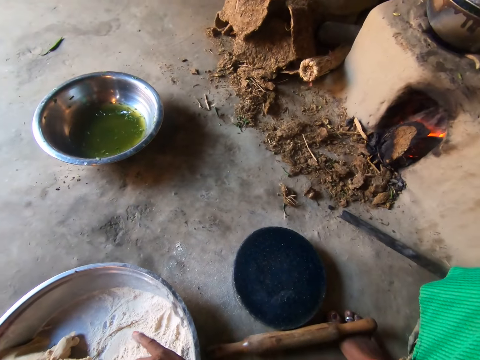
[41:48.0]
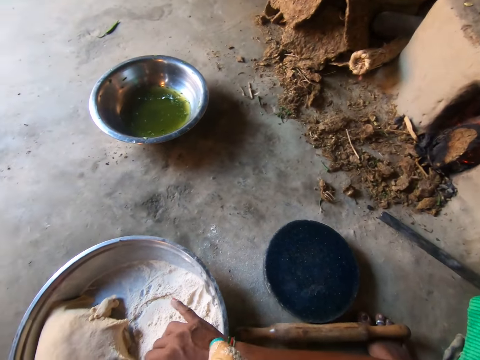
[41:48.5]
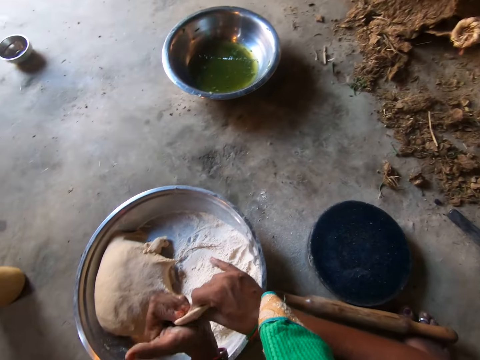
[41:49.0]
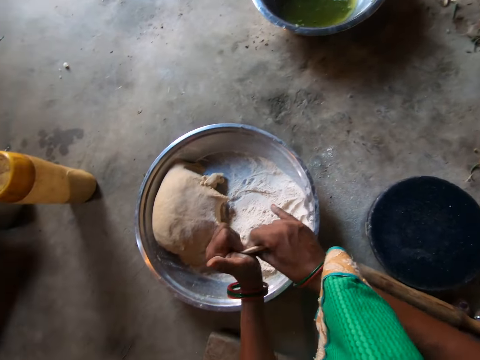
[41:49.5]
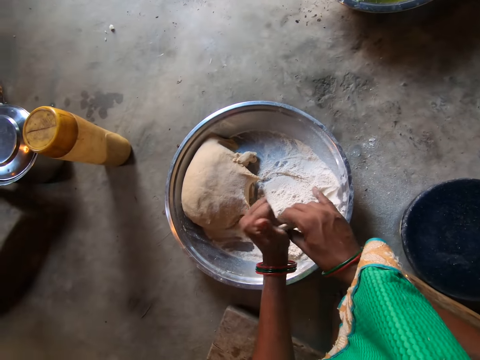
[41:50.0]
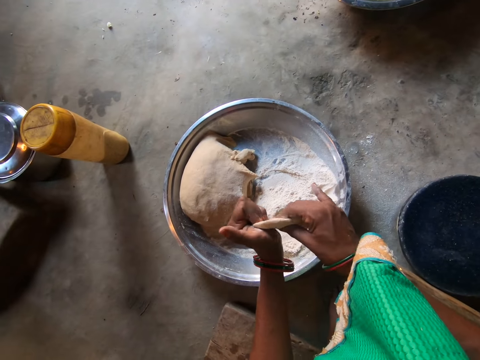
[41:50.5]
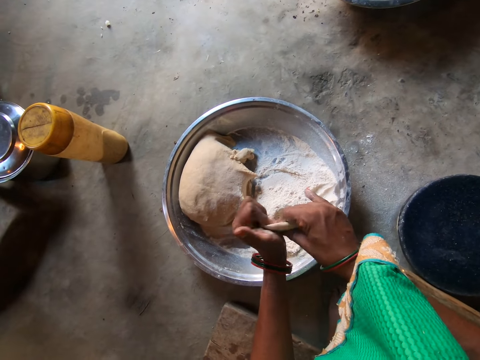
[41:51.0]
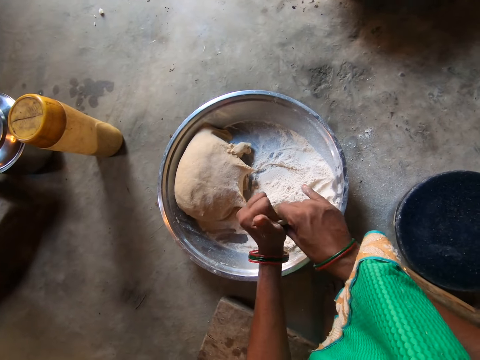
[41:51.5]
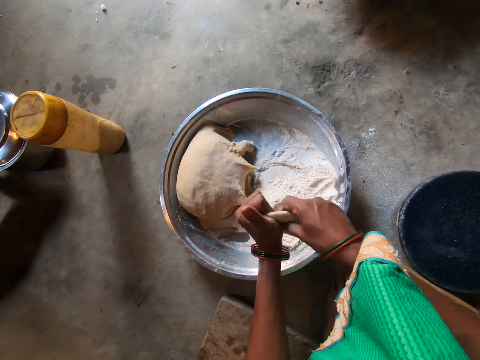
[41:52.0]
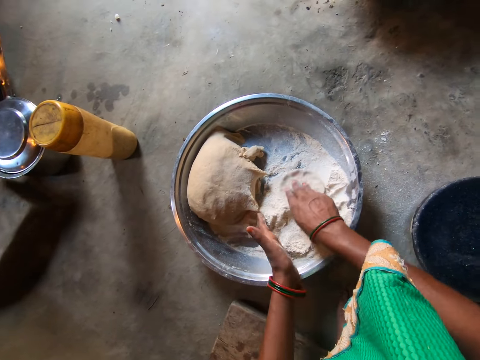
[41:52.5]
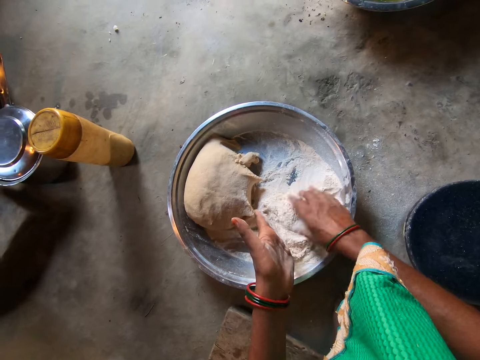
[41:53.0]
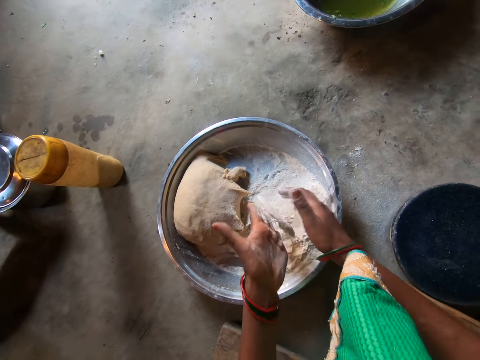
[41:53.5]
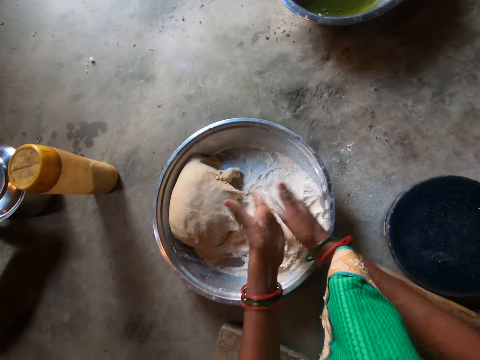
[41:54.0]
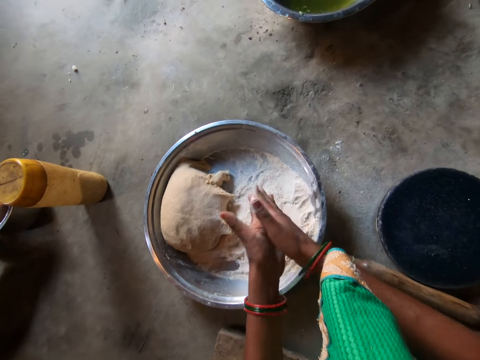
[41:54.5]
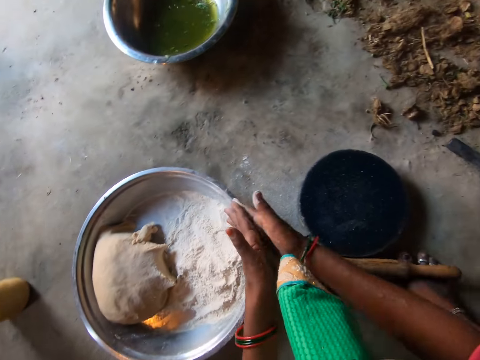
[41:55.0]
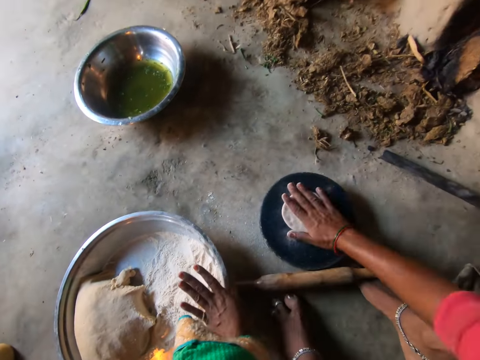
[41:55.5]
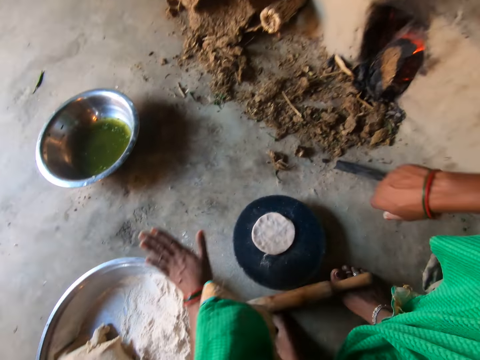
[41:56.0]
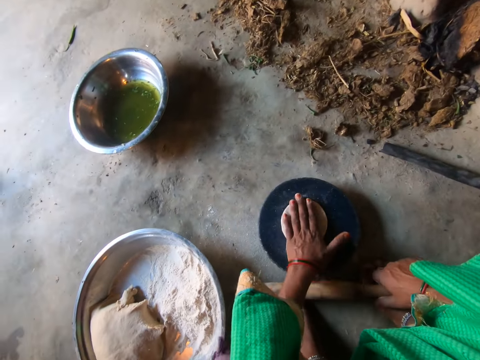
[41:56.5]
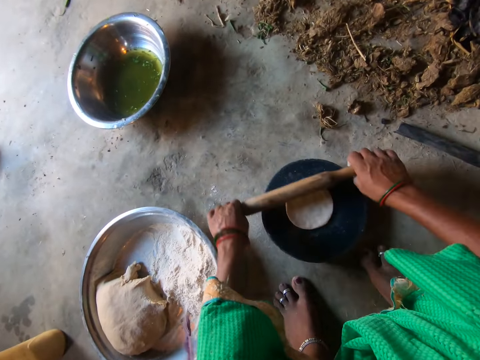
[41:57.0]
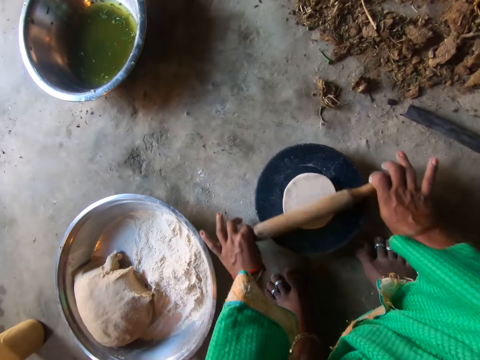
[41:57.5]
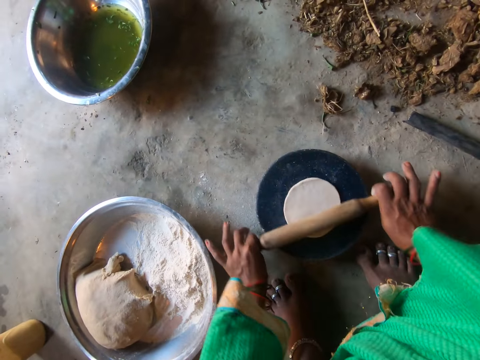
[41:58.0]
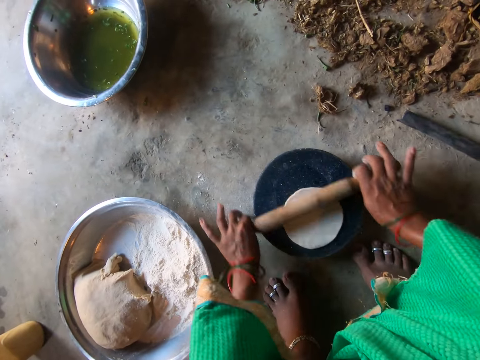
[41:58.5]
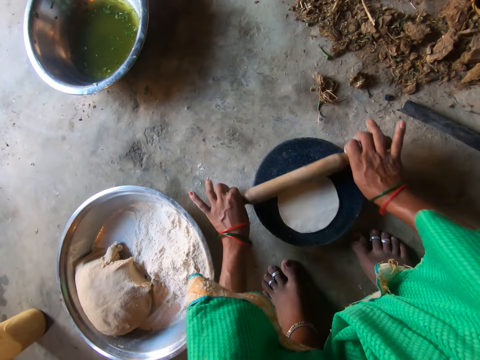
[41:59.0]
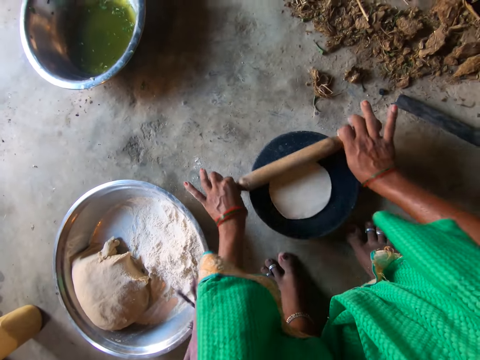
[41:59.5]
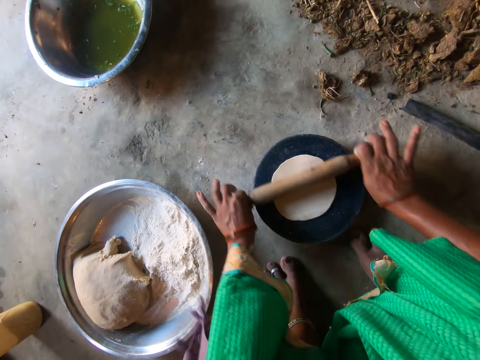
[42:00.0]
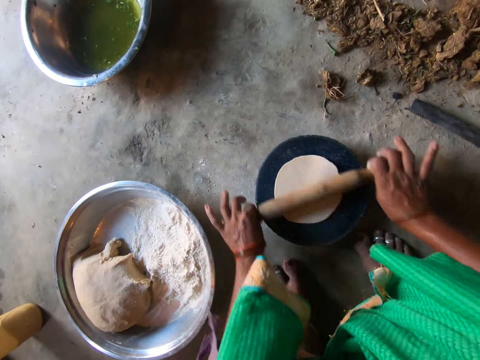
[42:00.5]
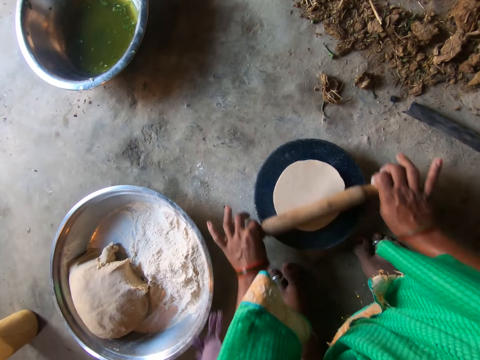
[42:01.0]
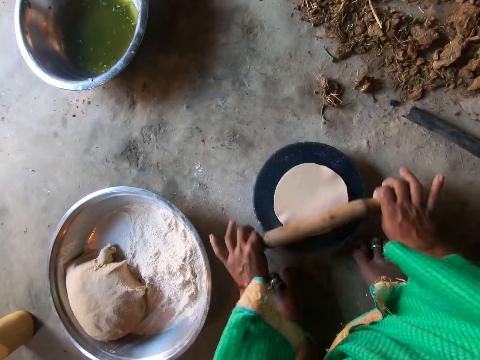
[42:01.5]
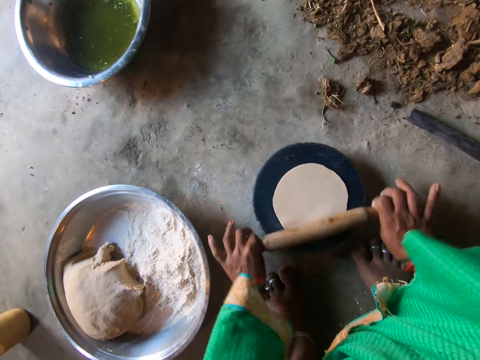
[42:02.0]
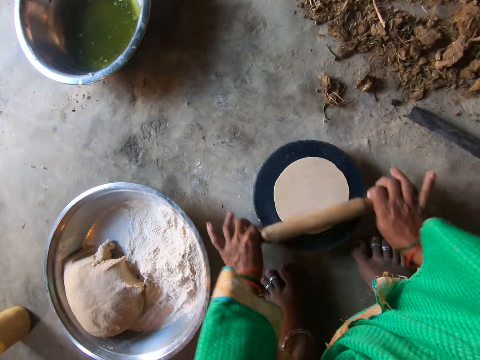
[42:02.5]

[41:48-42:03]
The camera wearer drops the dough in the flour. She flattens the dough in both hands. She kneads the dough. She drops the dough on a flat board. She hits the dough. She grabs a rolling pin on the floor with her right hand. She rolls the dough on the flat board with the rolling pin.

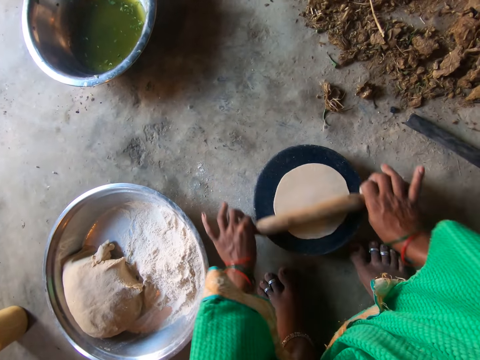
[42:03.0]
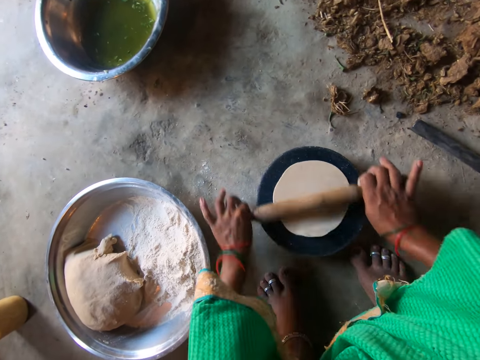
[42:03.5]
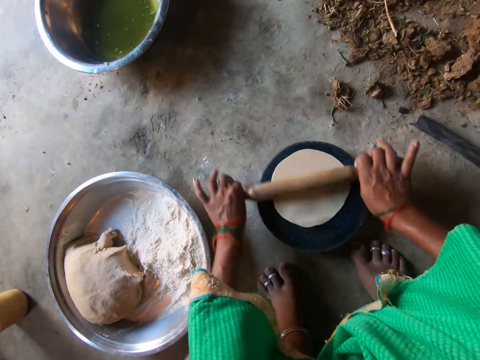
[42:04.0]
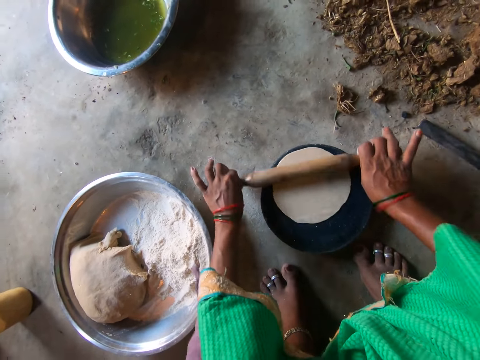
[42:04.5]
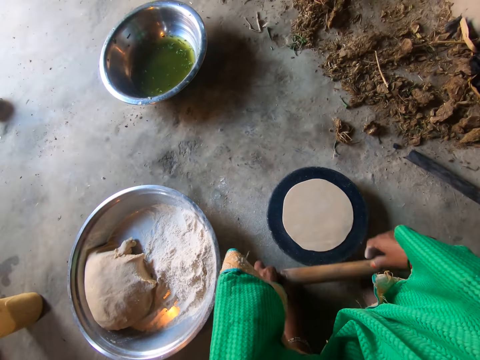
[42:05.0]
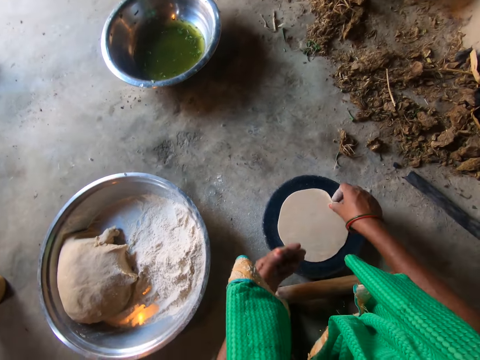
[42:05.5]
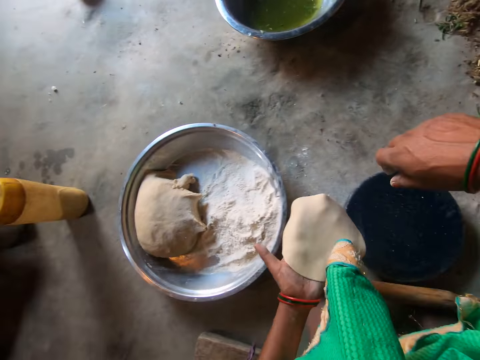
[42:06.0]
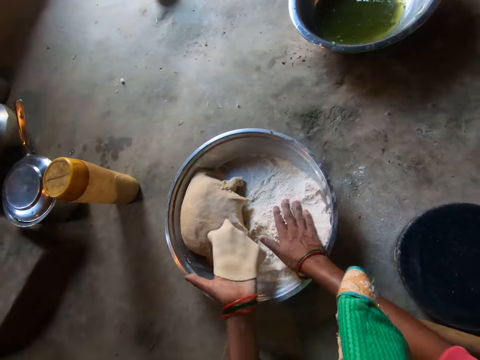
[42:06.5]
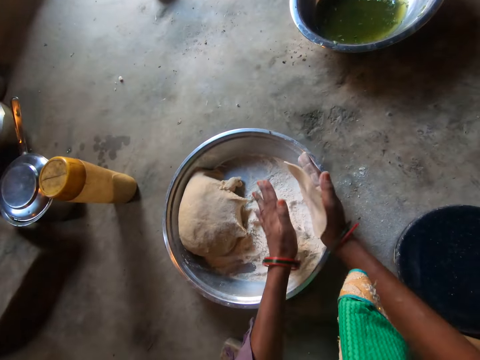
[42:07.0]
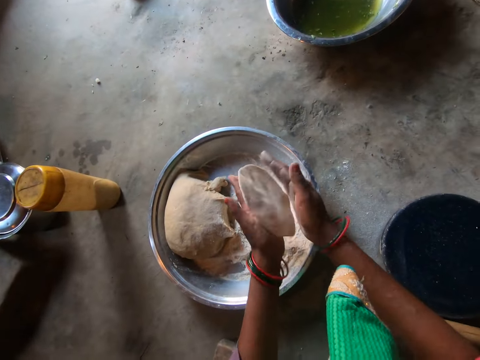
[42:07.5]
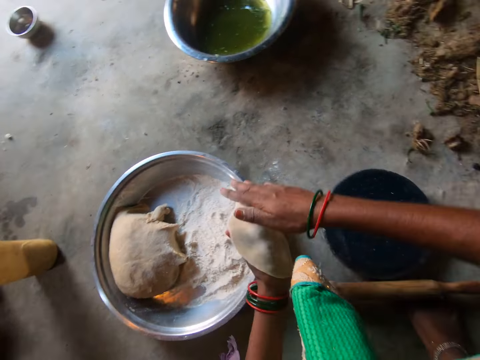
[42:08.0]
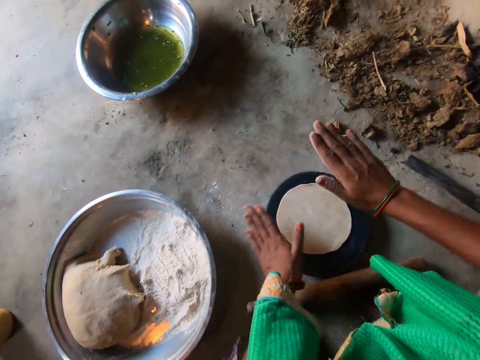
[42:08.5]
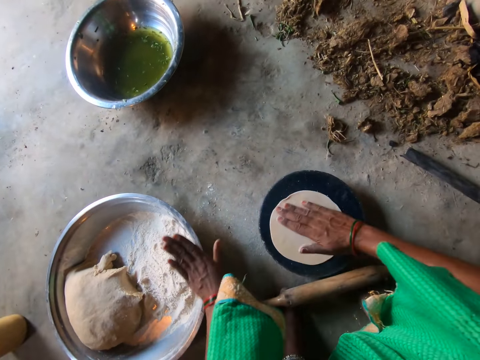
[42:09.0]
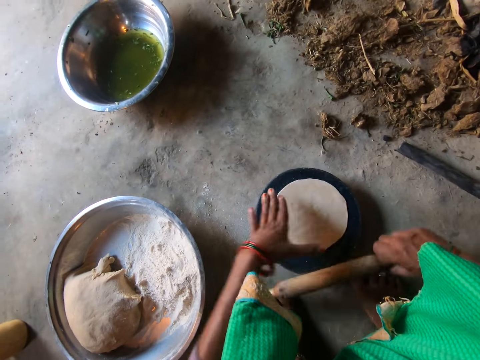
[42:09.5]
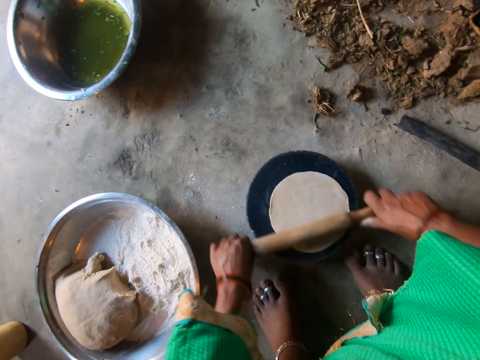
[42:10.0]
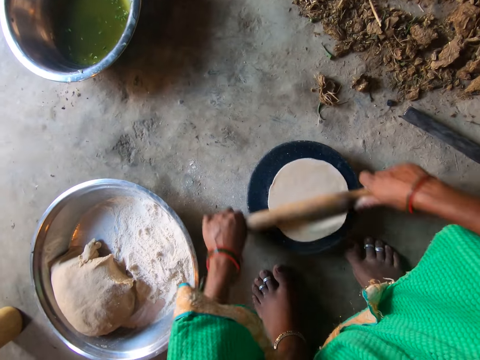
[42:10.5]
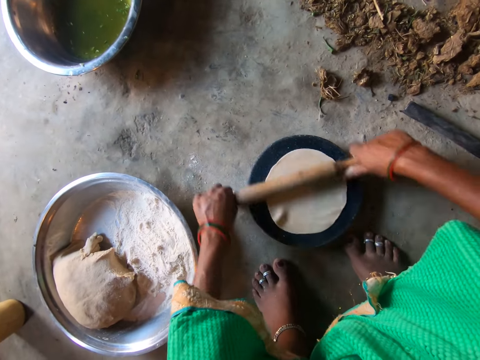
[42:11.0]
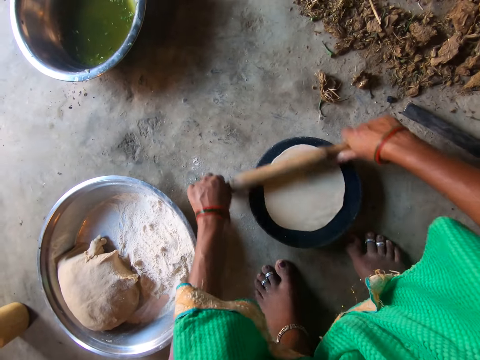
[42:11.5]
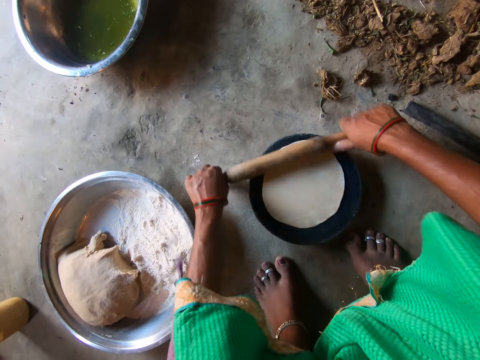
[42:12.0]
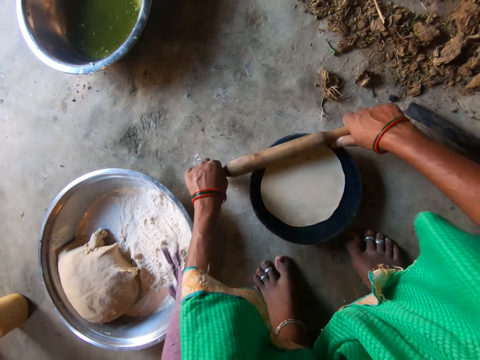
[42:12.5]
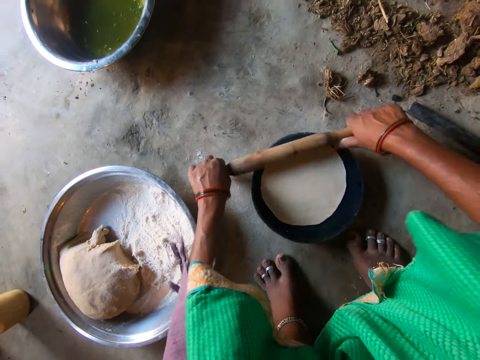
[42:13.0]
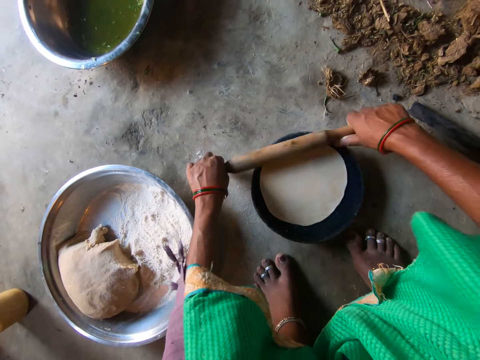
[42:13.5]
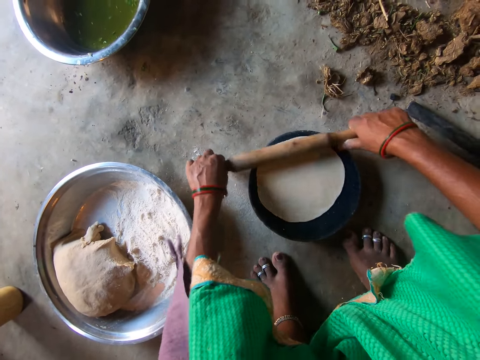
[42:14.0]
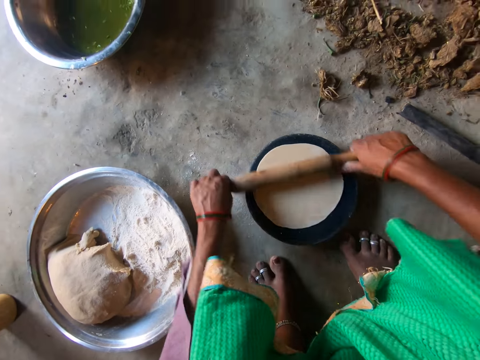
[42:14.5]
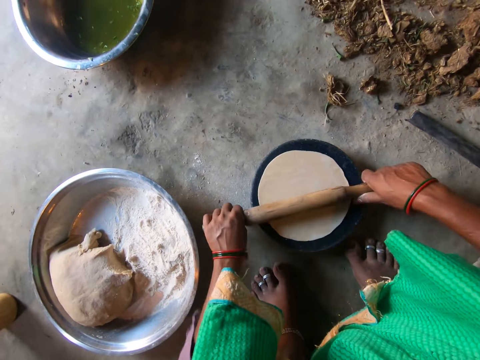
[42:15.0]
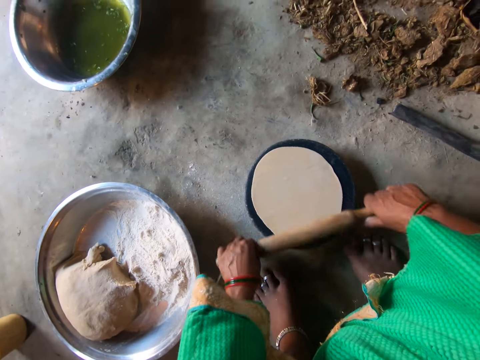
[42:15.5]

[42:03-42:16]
The camera wearer drops a rolling pin on her feet. She takes the dough on the flat board with her right hand and moves the dough to her left hand. She touches the flour with her right hand. She flattens the dough with both hands. She kneads the dough. She places the dough on the flat board. She rotates the dough on the flat board with her right hand. She picks up the rolling pin. She rolls the dough on the flat board with the rolling pin.
